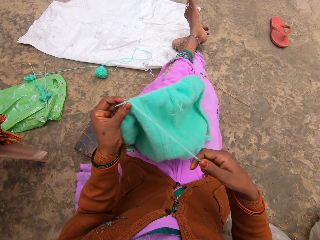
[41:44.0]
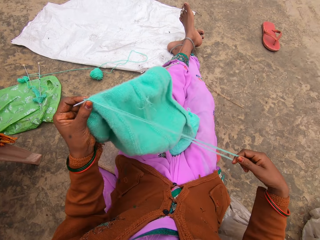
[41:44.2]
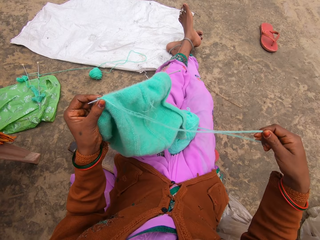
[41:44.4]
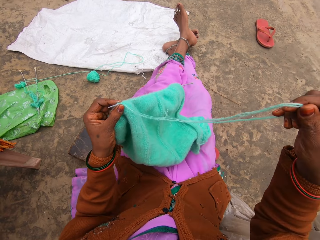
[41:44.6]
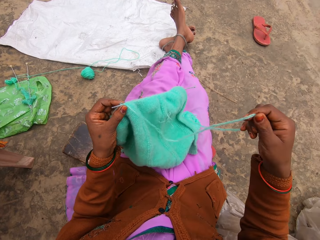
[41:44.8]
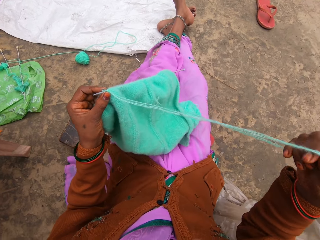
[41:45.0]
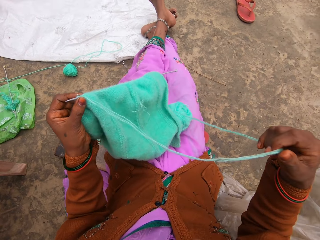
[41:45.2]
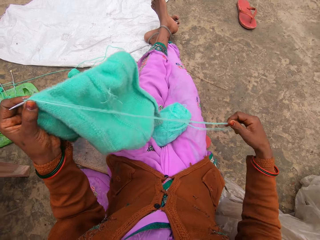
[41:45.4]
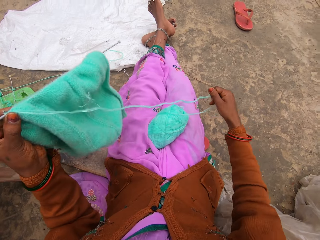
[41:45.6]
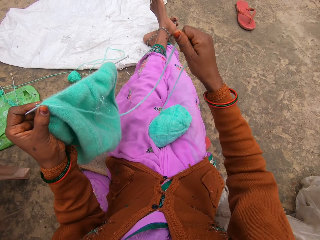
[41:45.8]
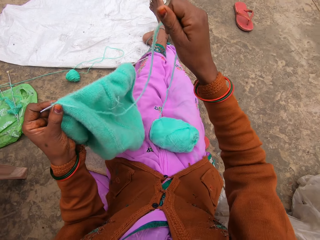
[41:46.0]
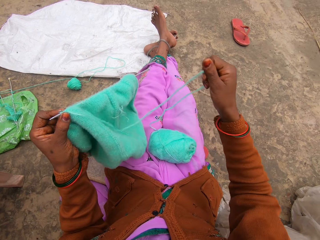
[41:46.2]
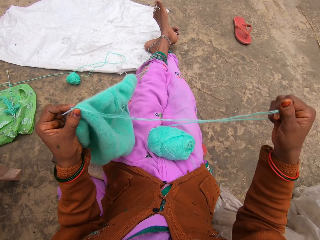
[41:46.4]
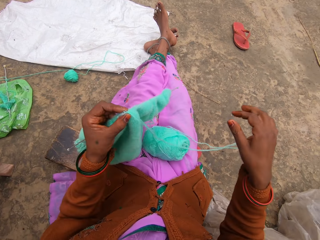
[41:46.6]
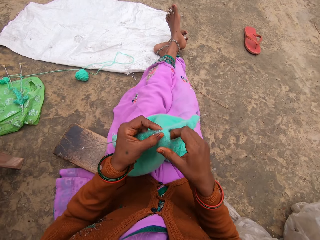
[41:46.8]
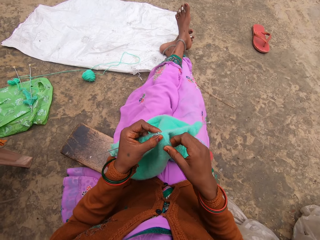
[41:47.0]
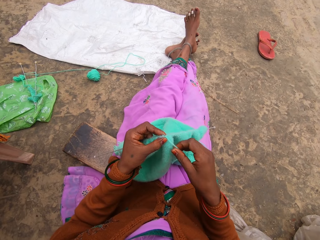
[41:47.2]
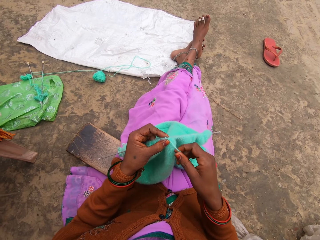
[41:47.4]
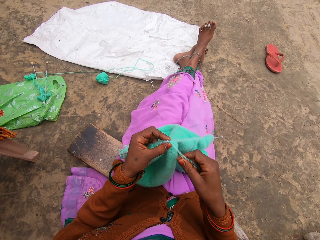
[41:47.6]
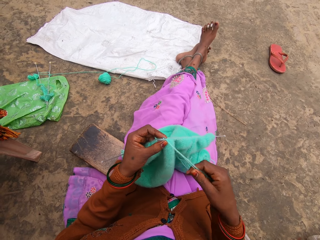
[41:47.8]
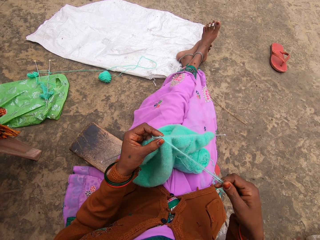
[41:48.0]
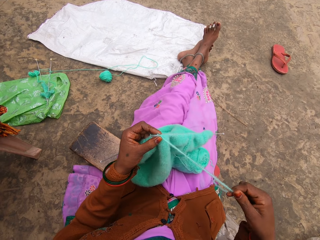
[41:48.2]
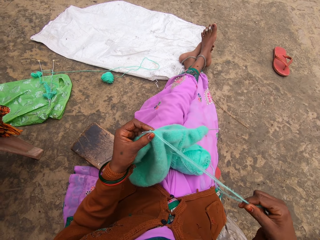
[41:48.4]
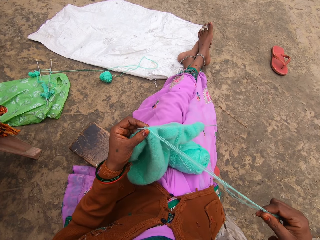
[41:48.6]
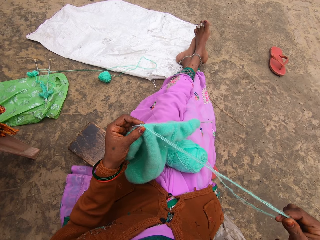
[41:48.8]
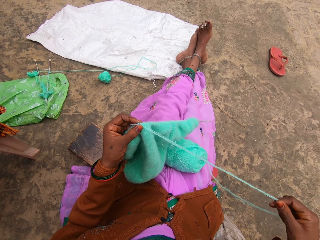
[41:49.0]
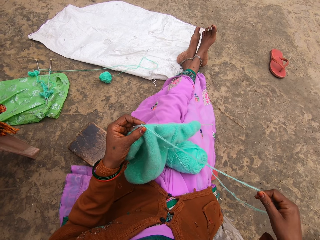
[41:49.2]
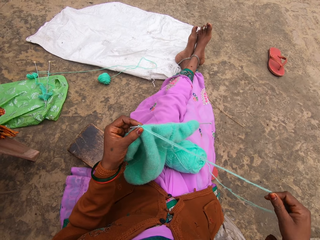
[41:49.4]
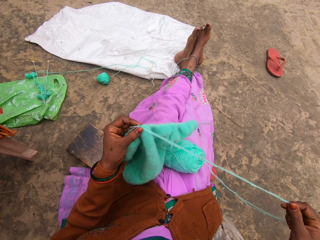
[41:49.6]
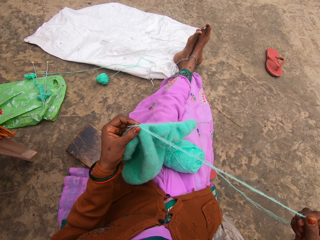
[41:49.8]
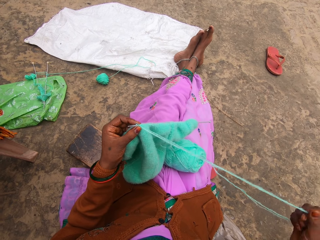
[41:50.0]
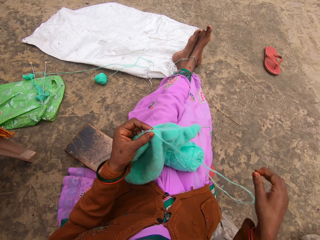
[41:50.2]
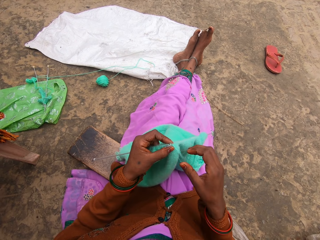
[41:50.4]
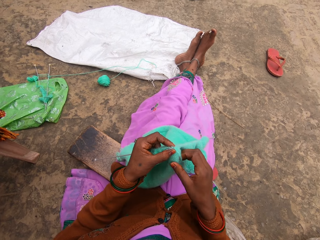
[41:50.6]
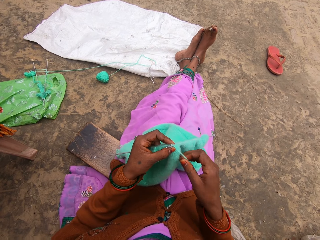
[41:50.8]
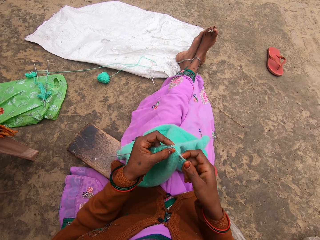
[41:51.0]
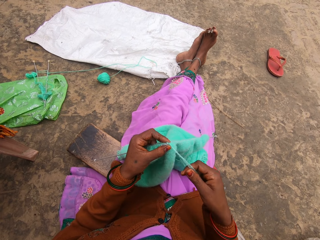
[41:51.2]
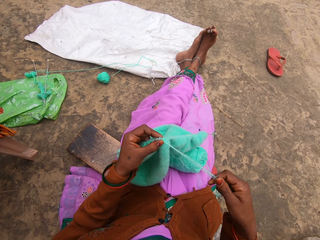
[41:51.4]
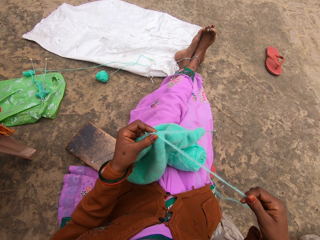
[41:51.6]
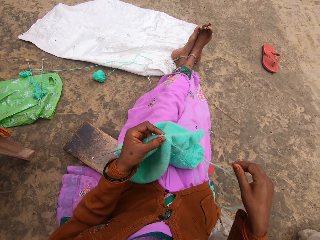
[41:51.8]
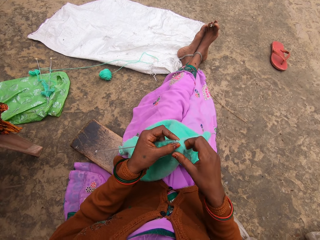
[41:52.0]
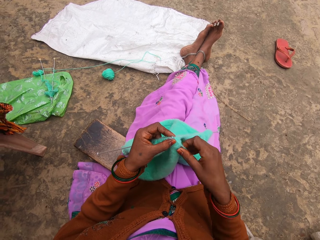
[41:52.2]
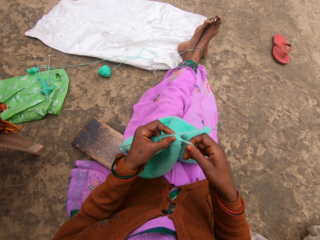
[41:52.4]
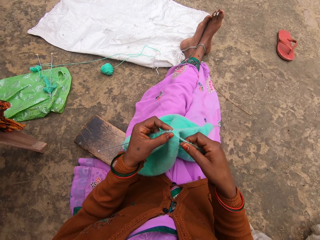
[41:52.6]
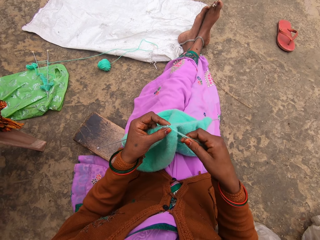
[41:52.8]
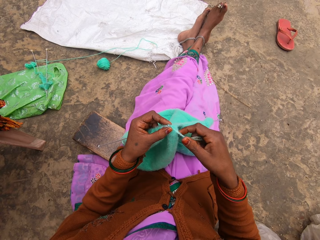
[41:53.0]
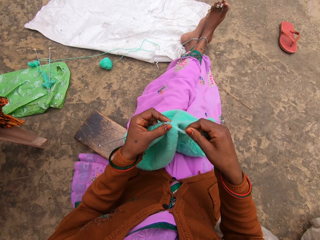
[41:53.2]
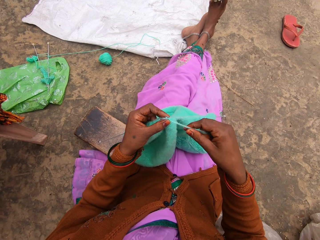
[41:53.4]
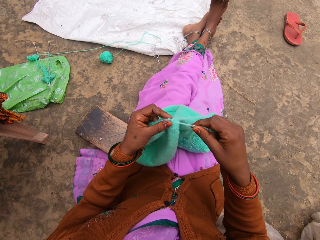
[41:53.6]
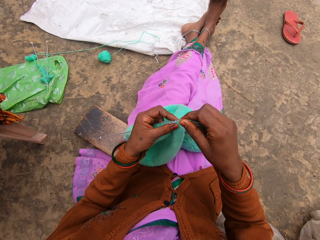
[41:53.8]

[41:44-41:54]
The camera wearer removes thread on the yarn.

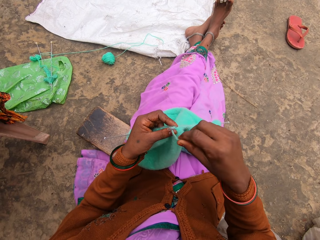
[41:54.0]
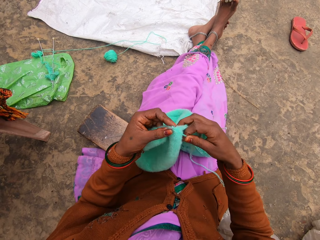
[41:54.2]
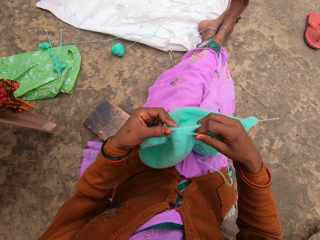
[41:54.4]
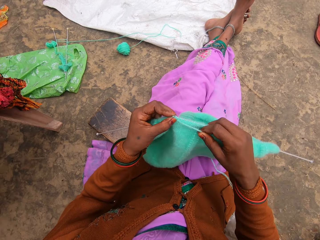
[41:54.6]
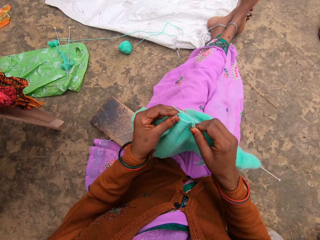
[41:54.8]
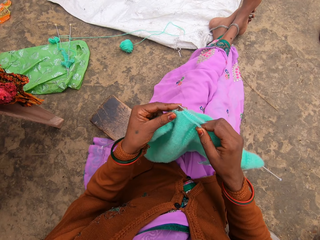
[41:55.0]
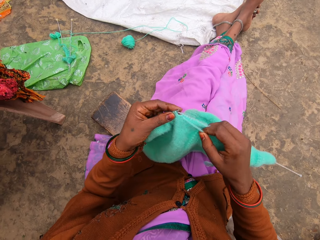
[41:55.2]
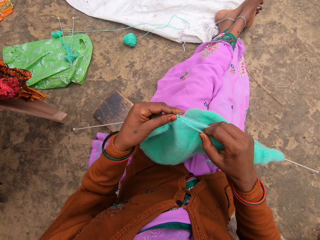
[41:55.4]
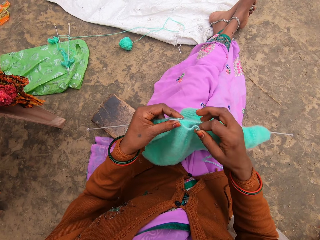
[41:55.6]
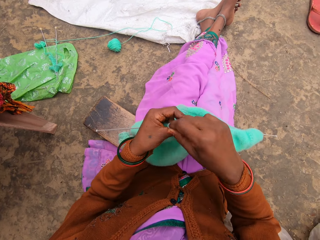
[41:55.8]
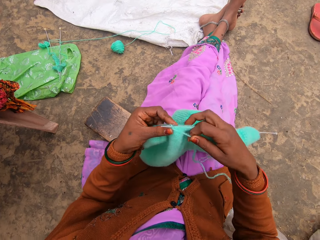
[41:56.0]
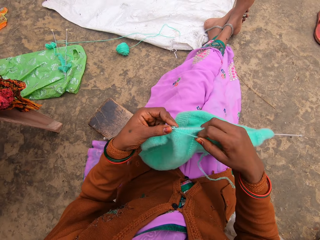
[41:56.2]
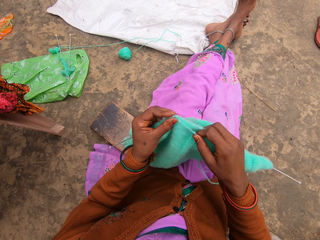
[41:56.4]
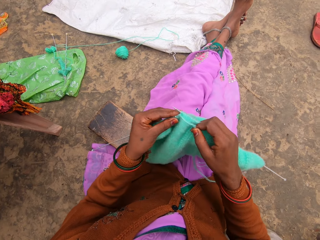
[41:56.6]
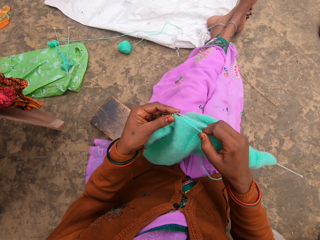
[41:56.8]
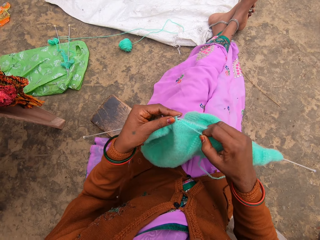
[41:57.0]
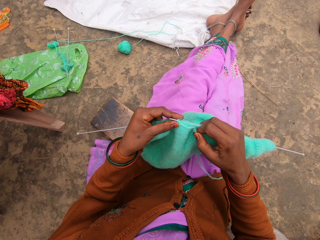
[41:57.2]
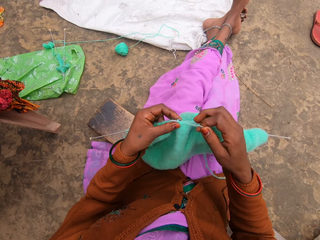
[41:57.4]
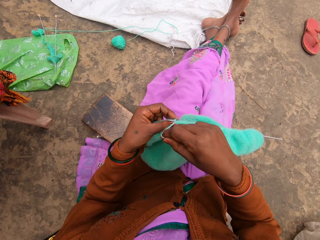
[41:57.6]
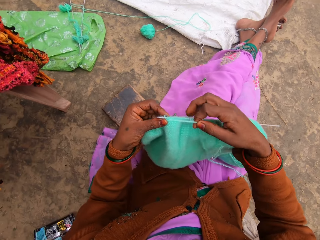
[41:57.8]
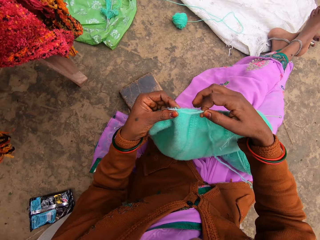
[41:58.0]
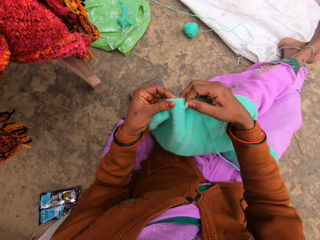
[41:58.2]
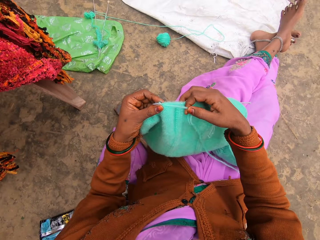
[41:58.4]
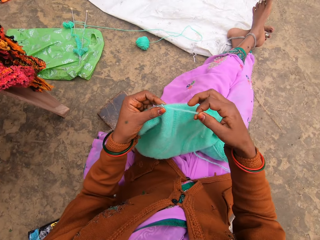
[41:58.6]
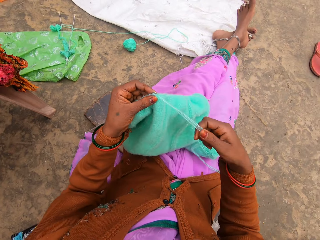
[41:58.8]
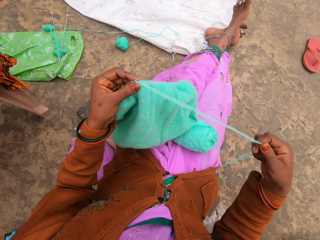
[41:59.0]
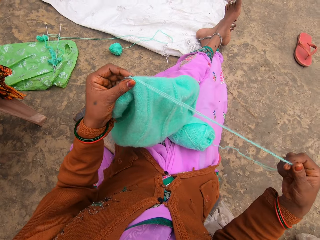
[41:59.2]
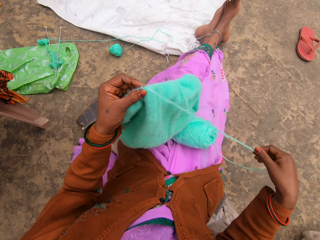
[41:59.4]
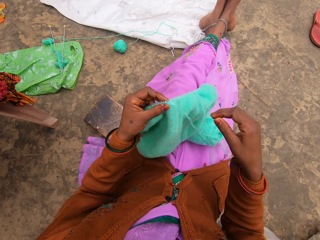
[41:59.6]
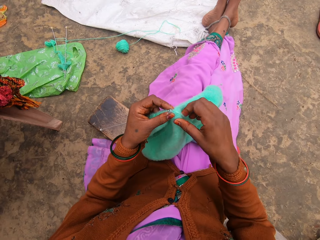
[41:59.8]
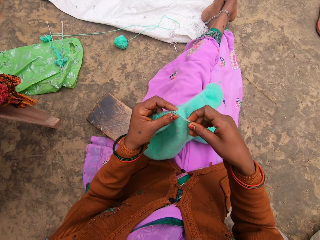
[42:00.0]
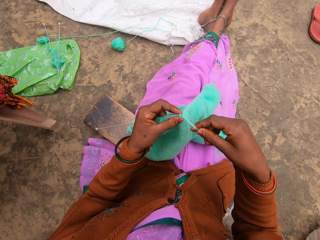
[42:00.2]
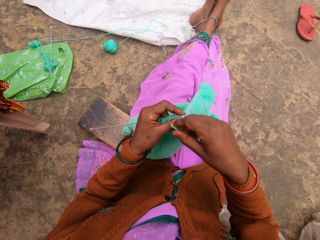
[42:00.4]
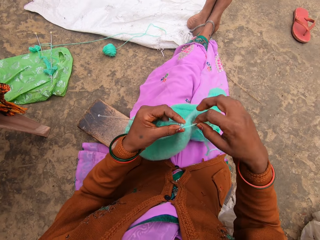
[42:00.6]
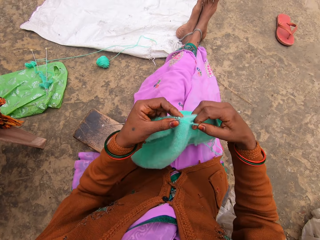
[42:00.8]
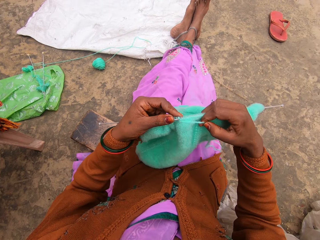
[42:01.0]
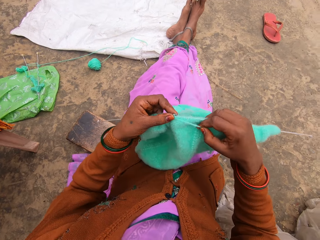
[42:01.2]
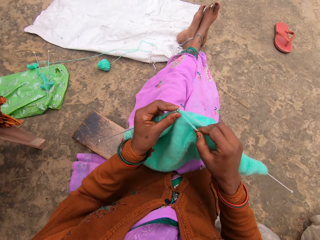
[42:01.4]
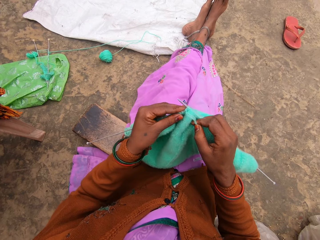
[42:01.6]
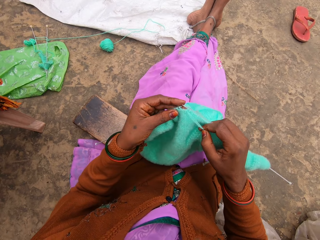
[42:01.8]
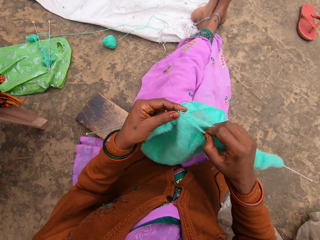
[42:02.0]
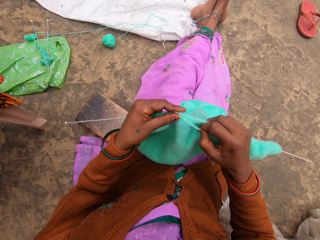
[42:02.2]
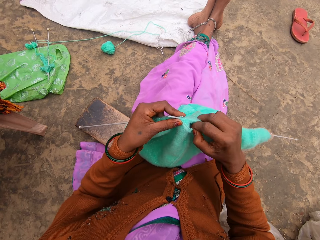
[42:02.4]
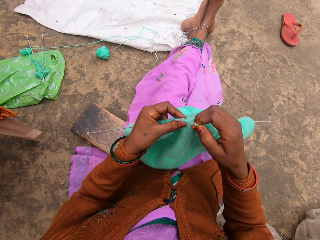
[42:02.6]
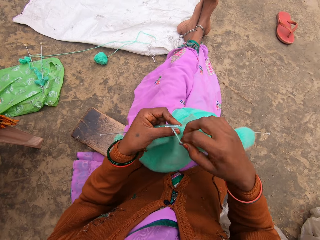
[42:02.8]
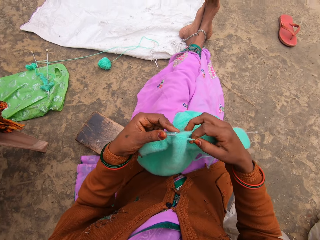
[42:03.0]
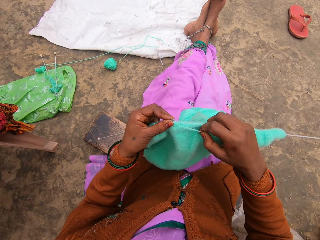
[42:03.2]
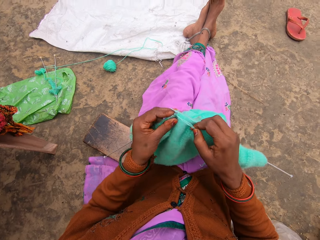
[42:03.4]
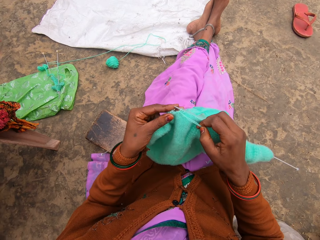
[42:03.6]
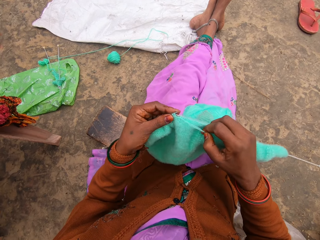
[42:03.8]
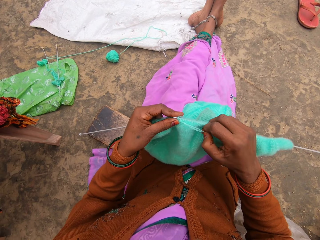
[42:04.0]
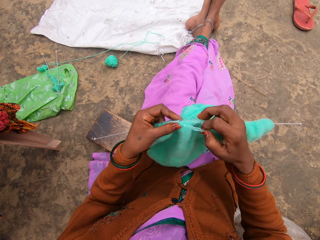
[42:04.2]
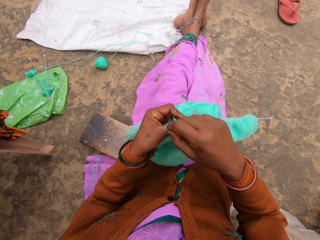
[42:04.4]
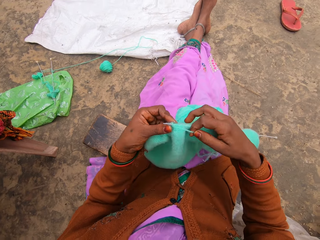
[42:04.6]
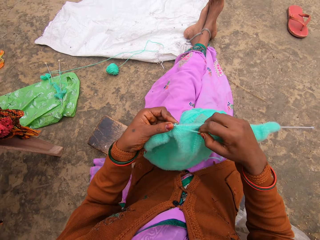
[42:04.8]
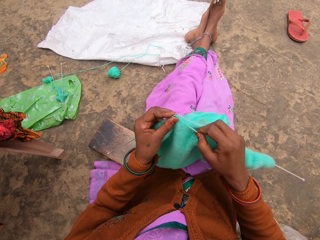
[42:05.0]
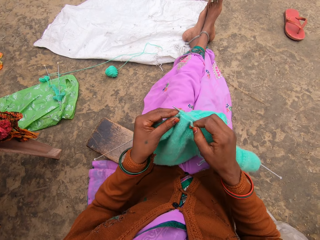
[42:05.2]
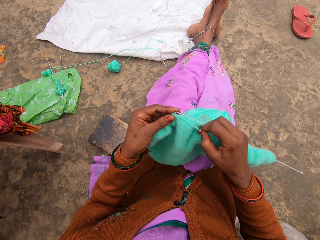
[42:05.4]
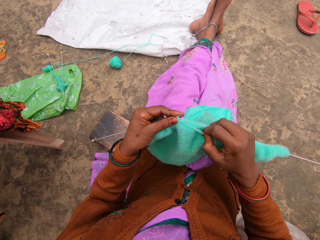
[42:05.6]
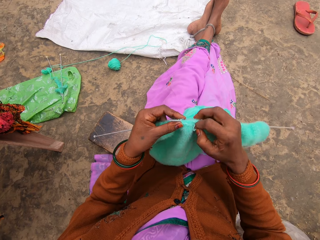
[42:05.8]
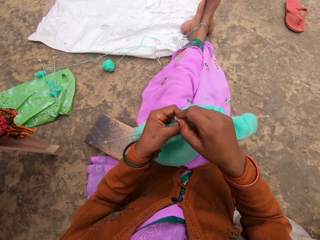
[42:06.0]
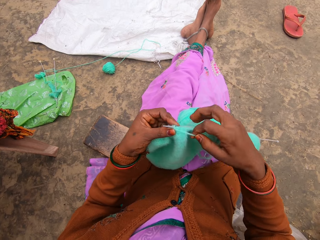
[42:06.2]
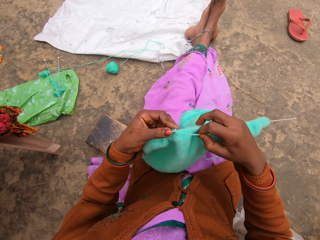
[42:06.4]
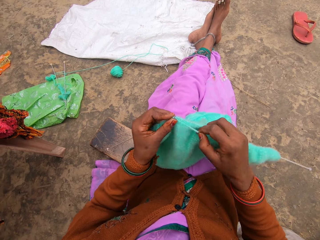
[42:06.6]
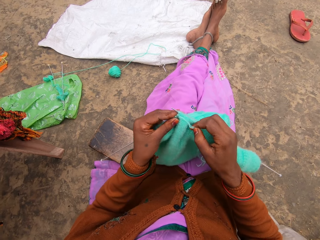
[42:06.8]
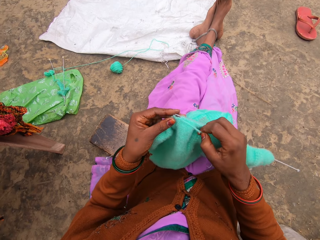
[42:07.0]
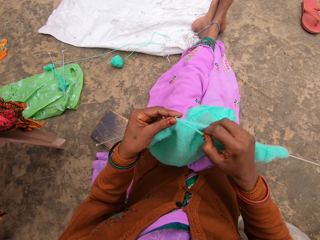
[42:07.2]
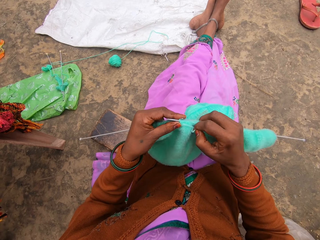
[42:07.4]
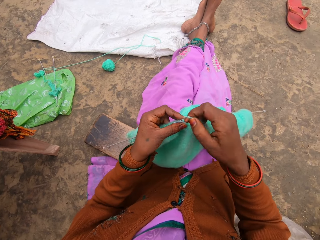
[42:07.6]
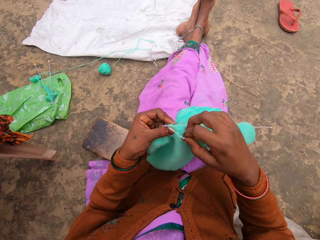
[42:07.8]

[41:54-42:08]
The camera wearer knits.
